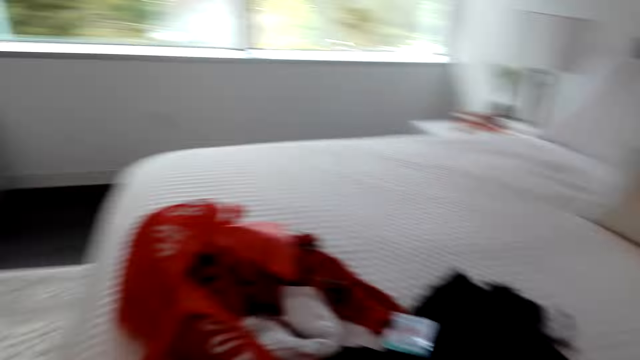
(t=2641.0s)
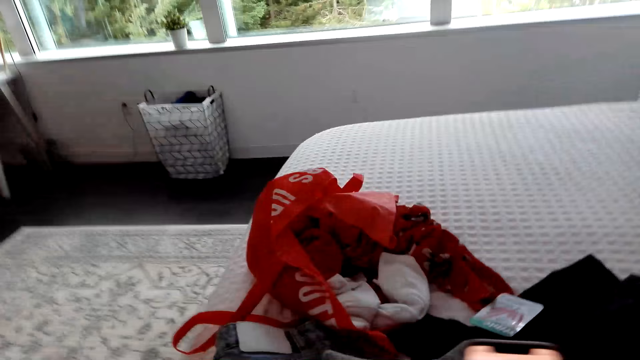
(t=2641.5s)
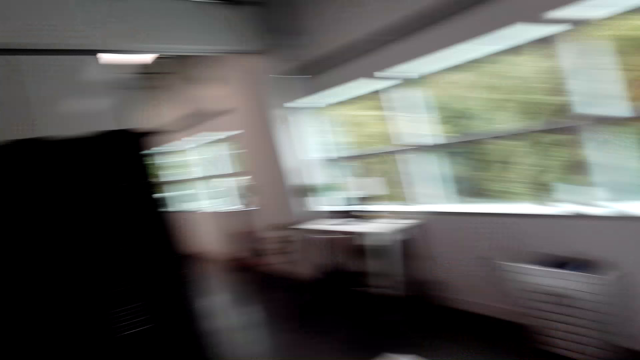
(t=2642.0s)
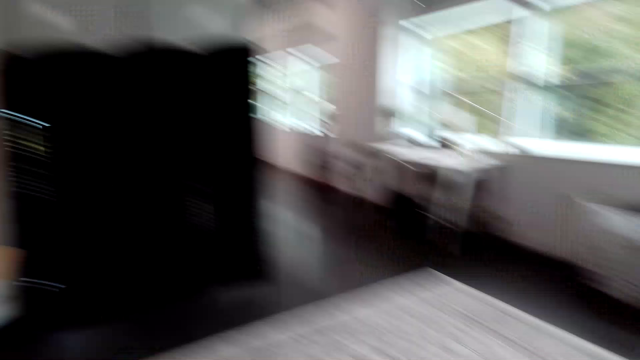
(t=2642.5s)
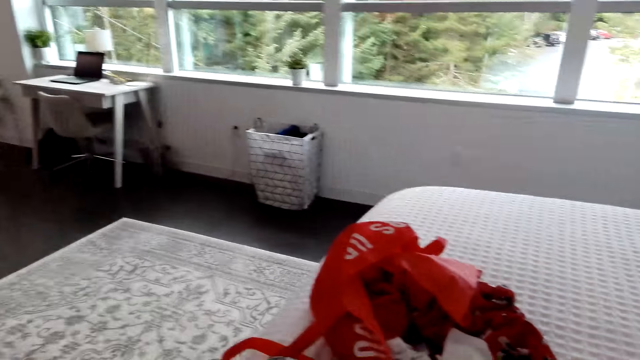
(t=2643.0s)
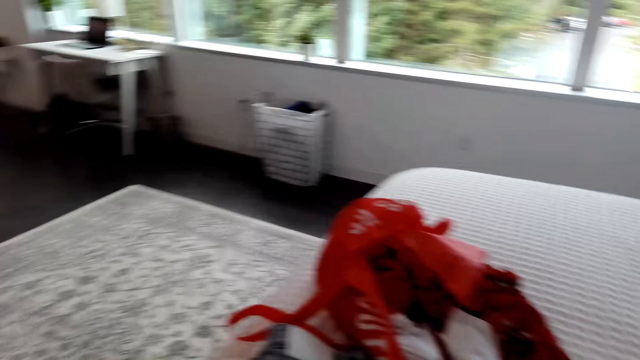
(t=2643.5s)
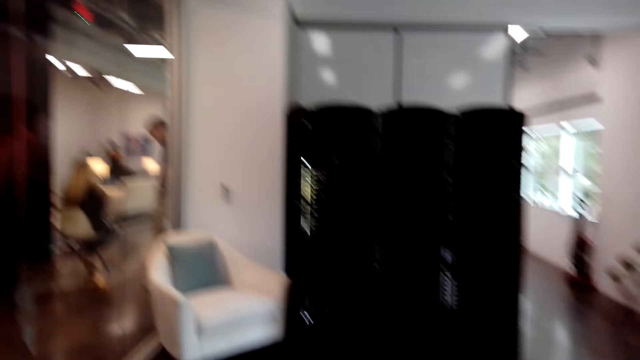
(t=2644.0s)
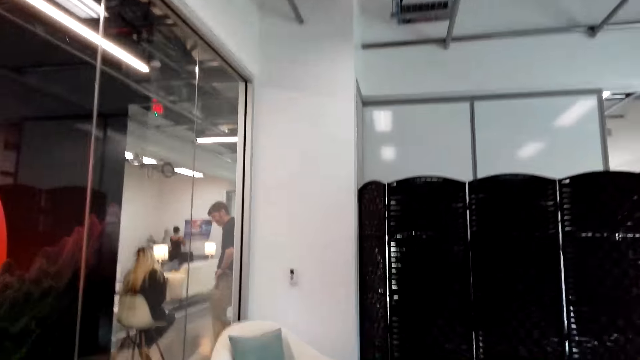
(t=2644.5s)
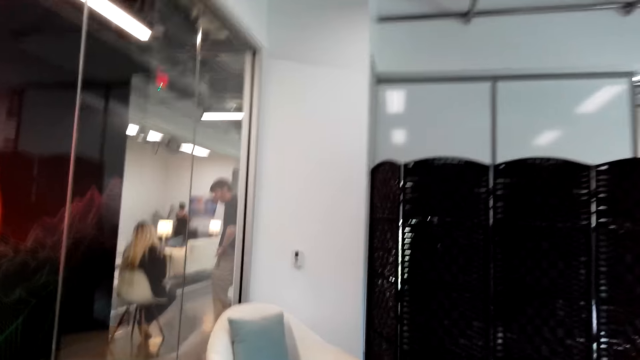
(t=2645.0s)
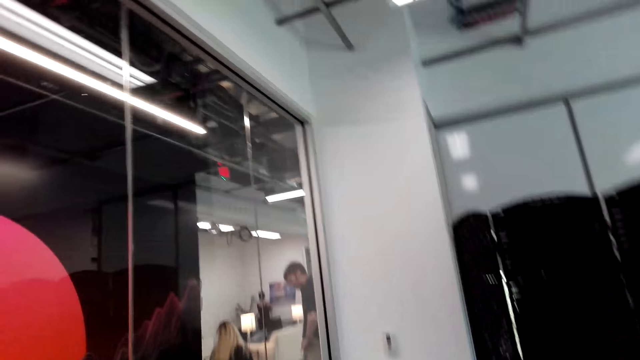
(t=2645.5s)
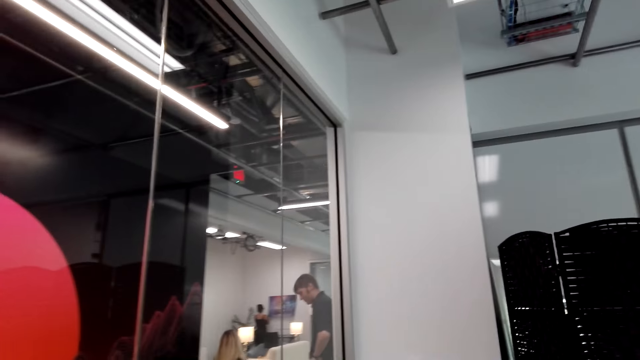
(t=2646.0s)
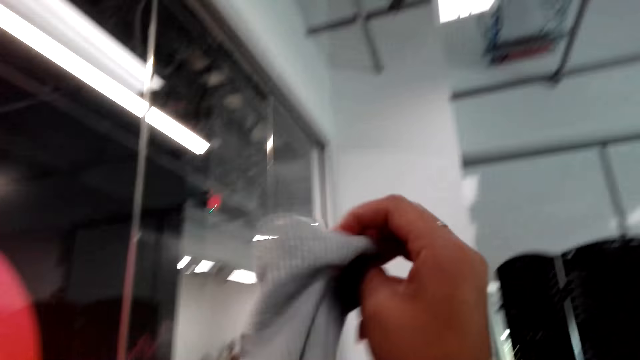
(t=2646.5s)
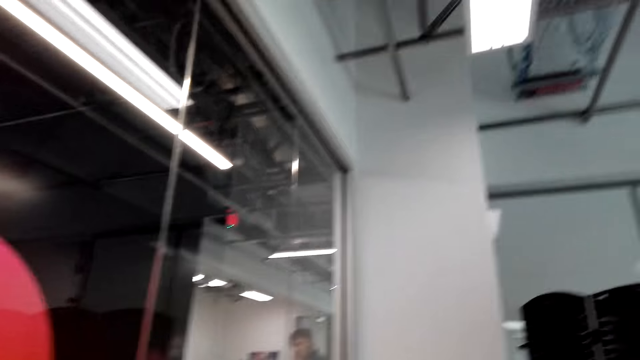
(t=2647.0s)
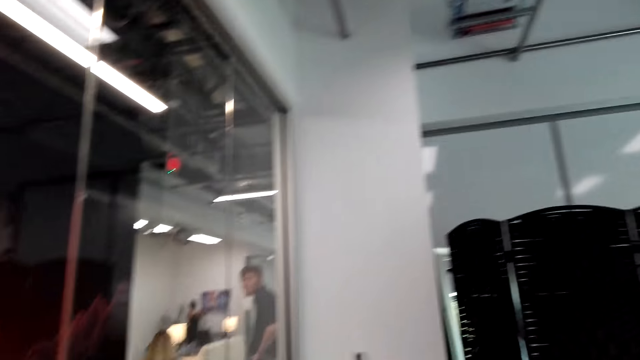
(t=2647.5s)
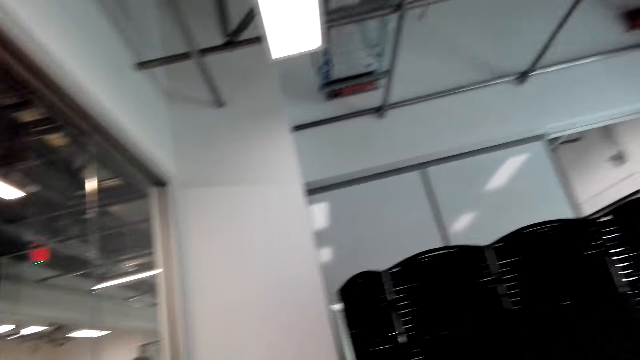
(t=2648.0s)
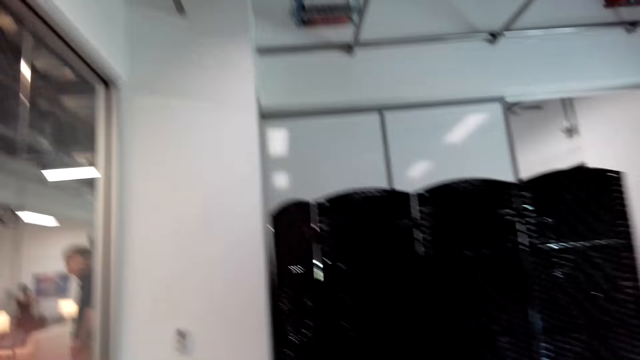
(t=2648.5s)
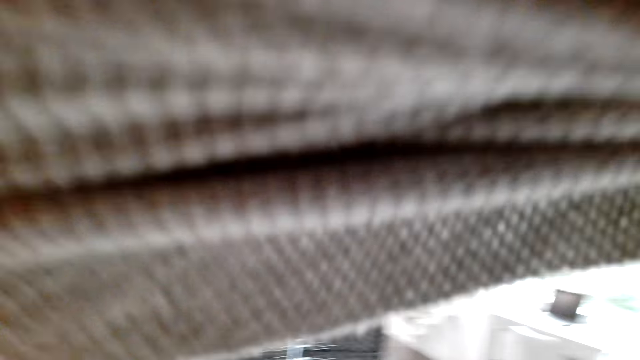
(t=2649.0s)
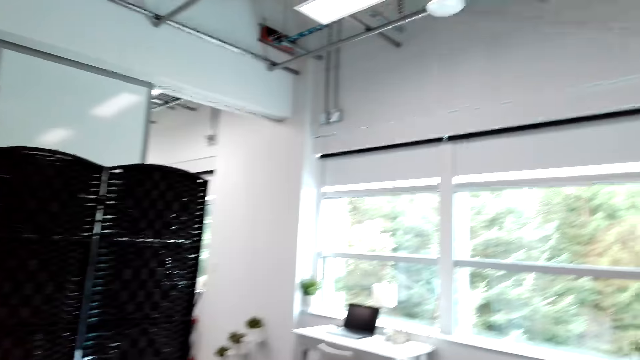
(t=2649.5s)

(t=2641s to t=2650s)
A man converses with the camera wearer. The camera wearer walks around the house. They remove a sweatshirt.

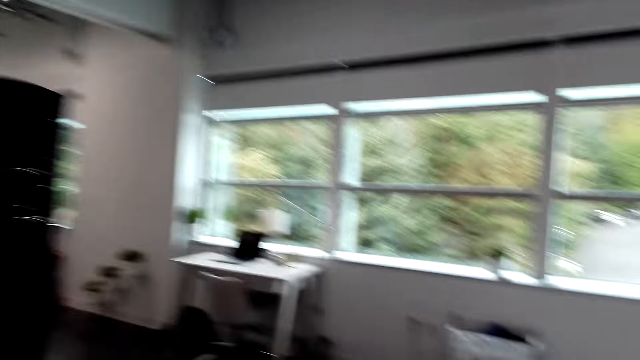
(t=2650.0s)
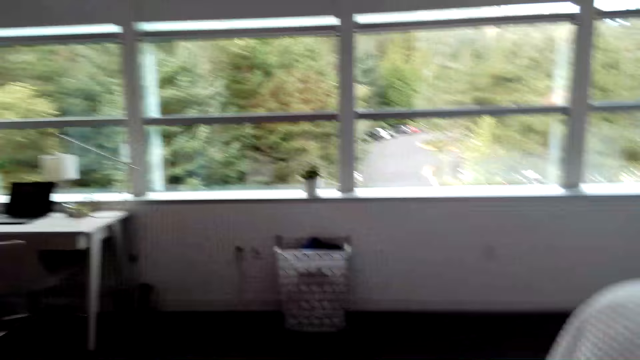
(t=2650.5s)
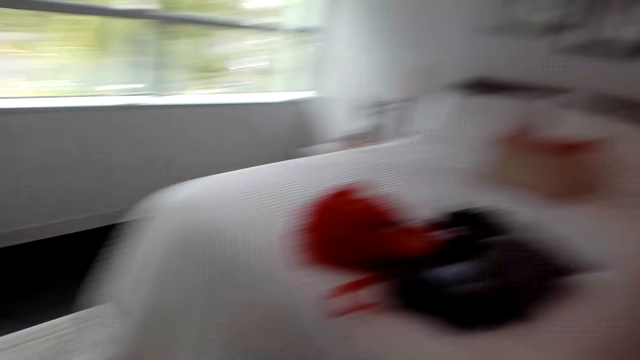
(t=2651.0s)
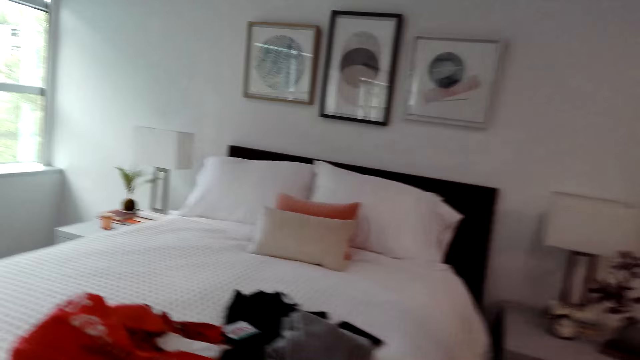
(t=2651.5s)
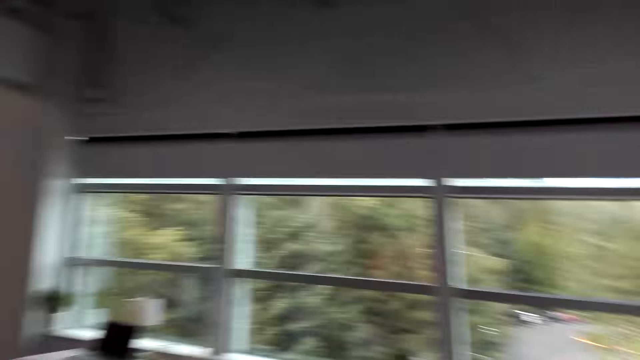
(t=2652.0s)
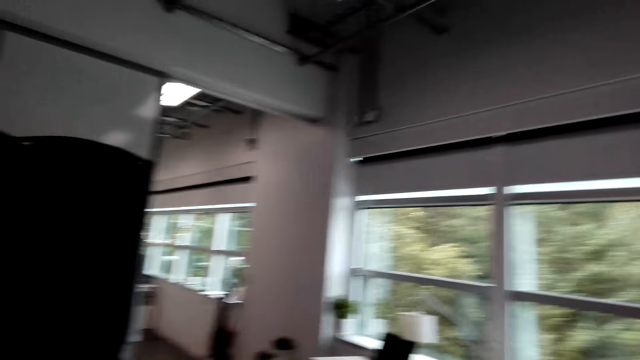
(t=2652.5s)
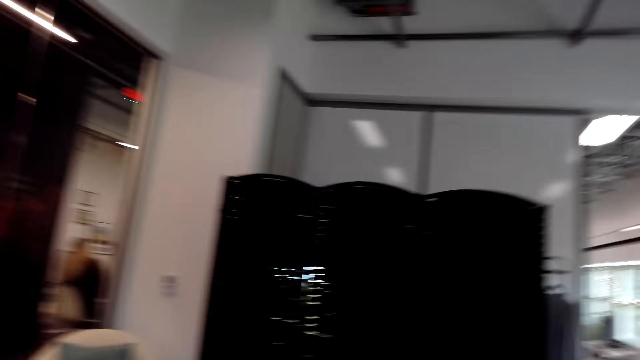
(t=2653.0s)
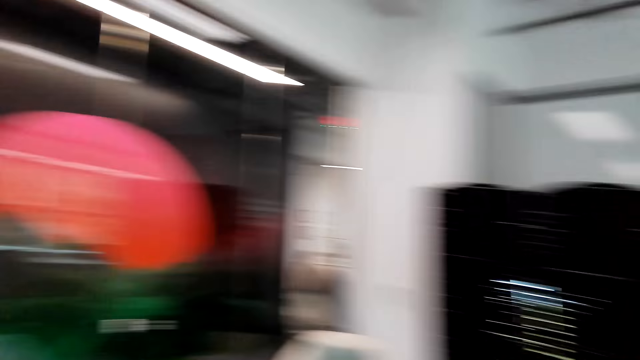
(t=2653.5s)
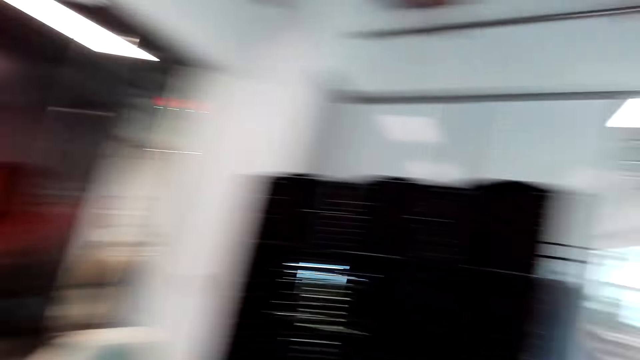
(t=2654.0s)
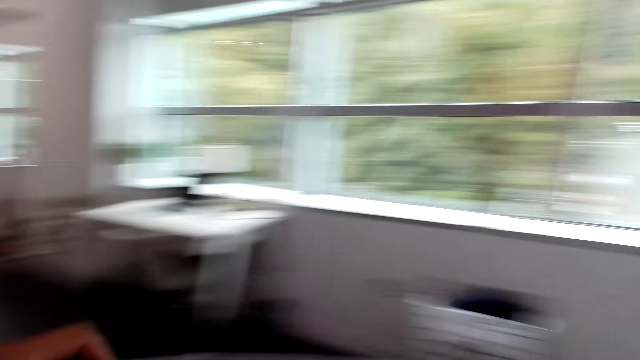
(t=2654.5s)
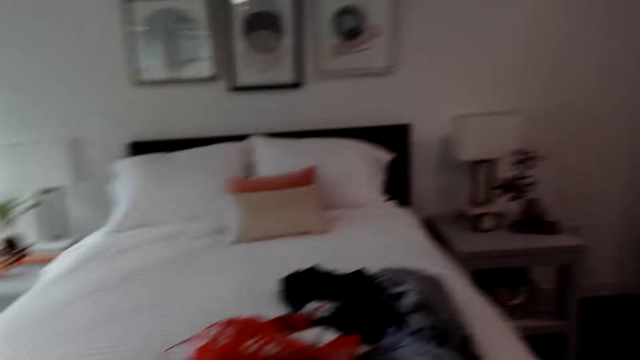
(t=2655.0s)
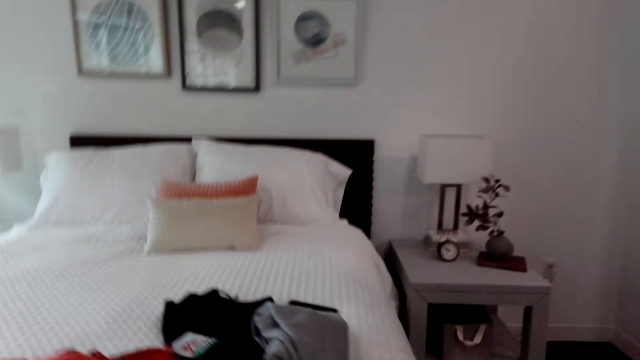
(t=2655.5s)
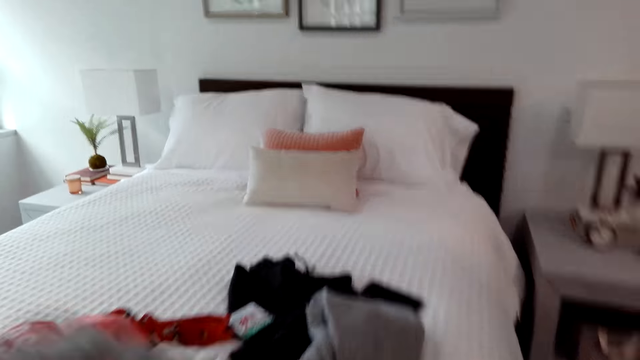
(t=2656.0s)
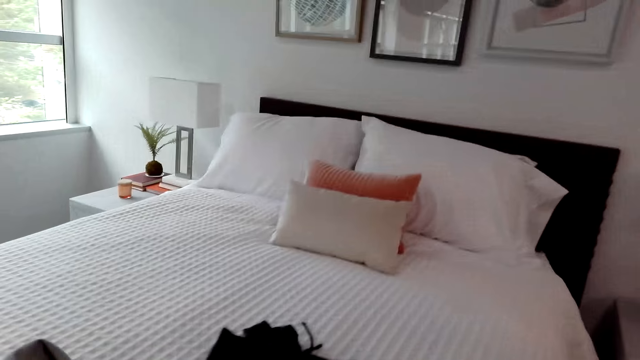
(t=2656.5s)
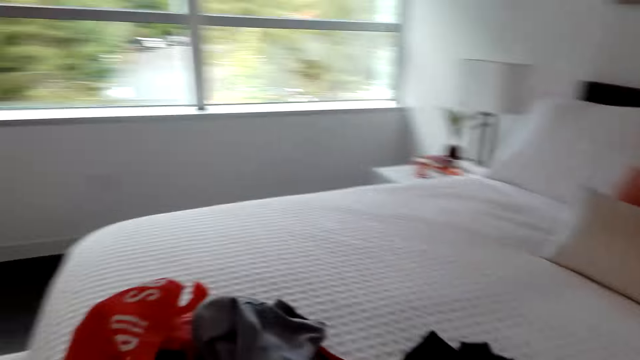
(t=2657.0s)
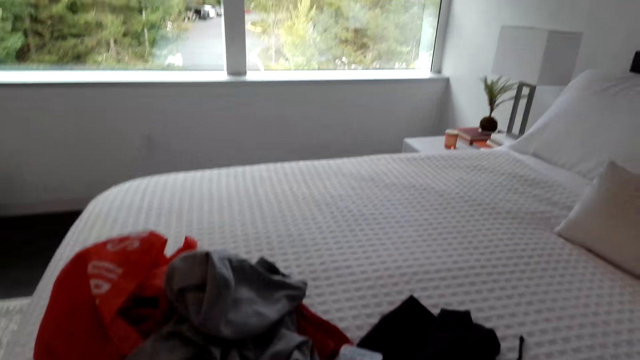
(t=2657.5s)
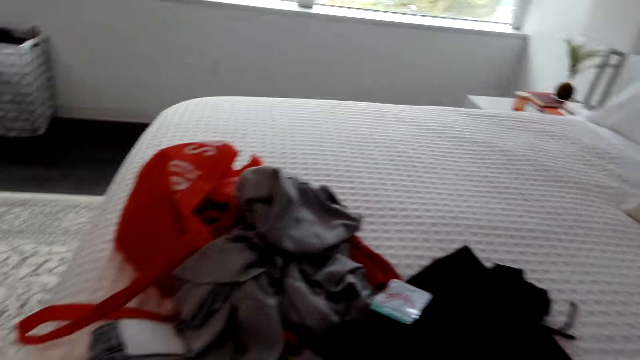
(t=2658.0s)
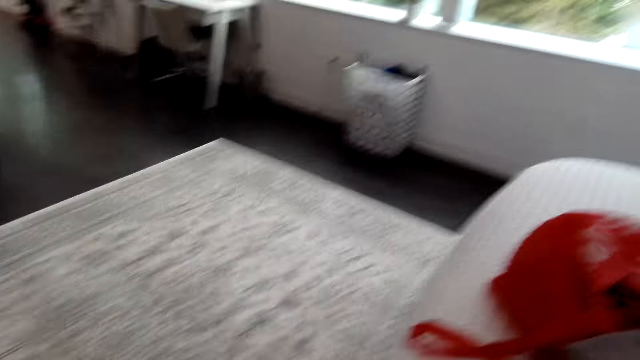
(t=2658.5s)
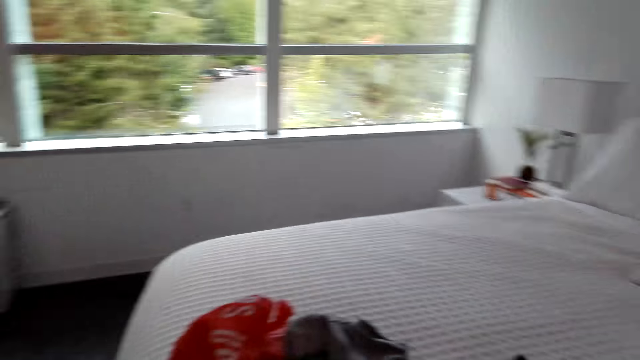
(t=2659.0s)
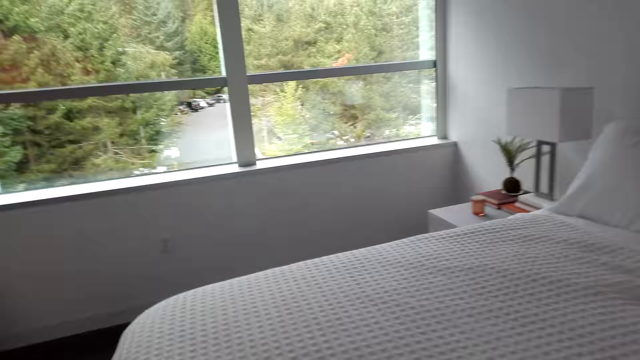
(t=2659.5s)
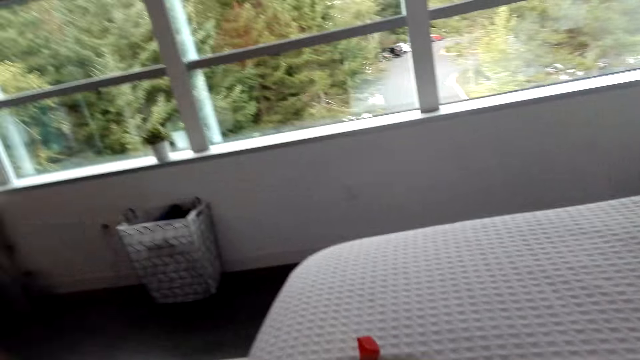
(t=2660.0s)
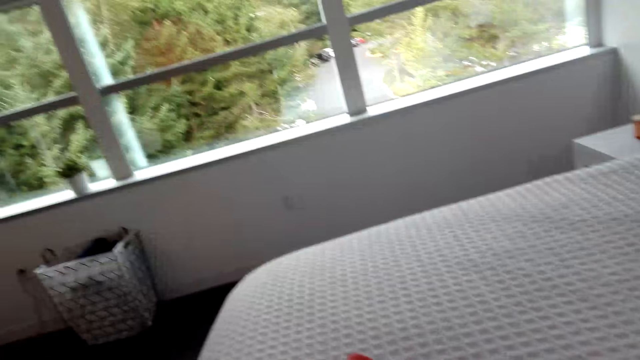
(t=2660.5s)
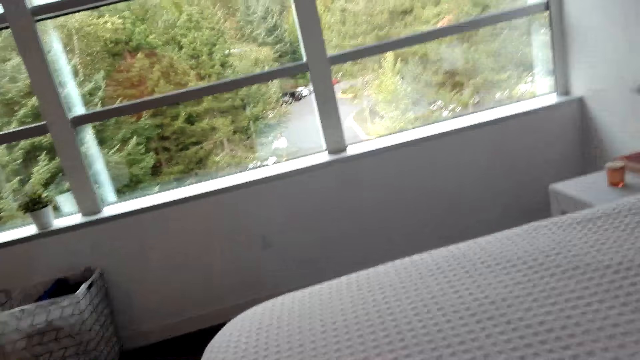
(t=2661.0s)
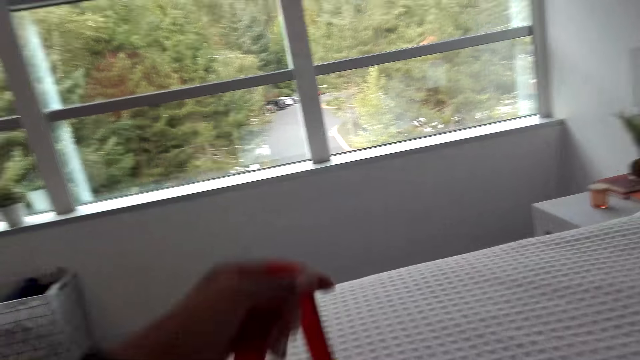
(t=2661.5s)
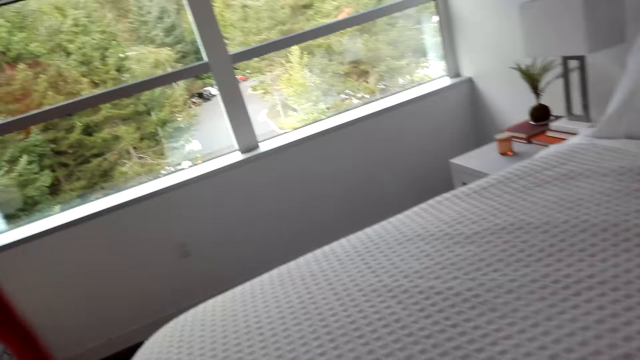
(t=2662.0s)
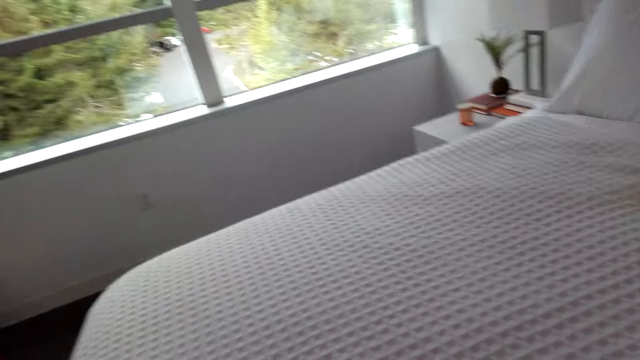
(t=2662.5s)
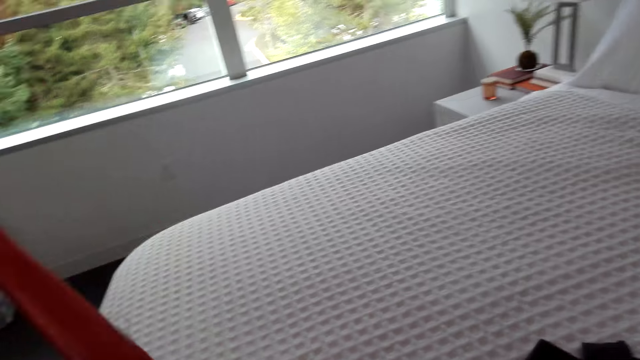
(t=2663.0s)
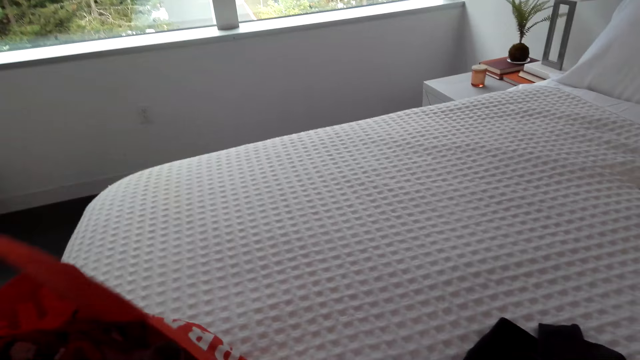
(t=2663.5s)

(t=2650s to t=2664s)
The camera wearer converses with a man. They look around the rooms. They place the sweatshirt on the bed. They look around the house. They converse with the man. They hold a bag belt.
